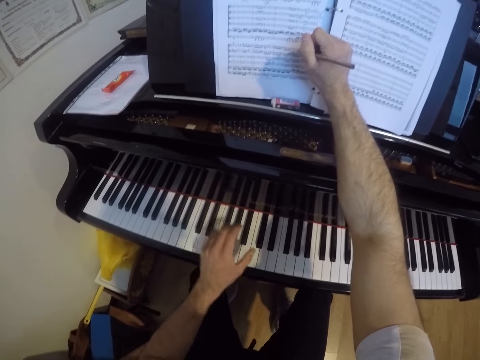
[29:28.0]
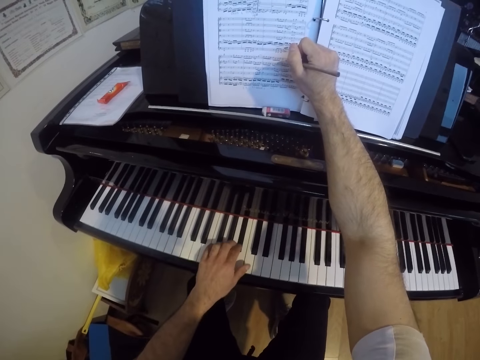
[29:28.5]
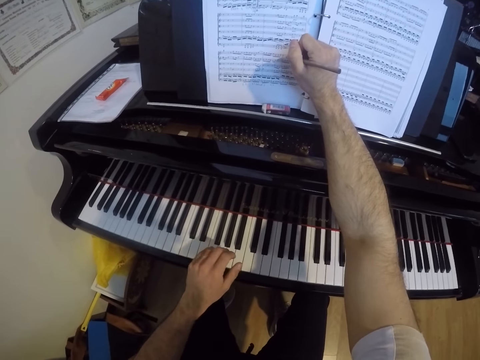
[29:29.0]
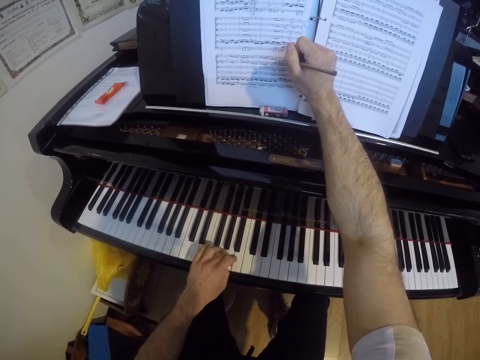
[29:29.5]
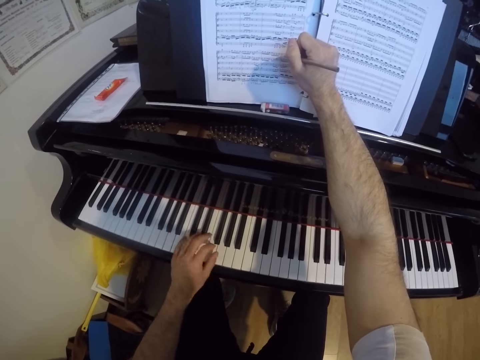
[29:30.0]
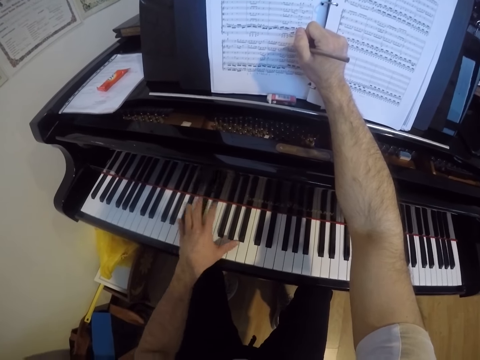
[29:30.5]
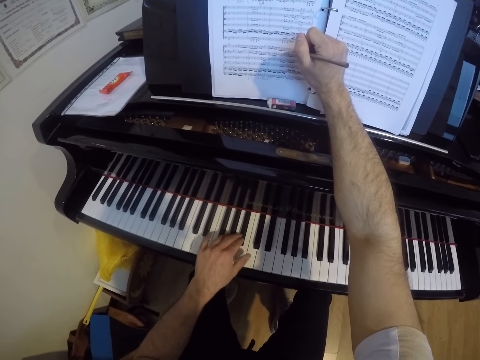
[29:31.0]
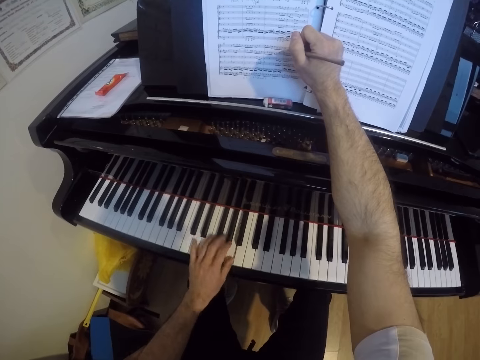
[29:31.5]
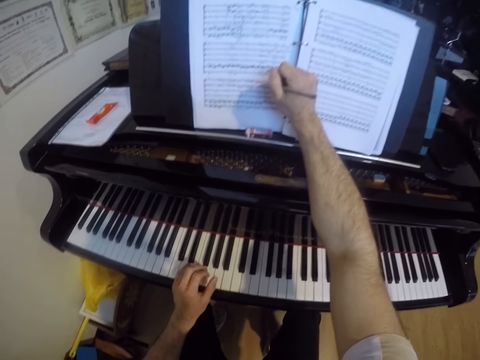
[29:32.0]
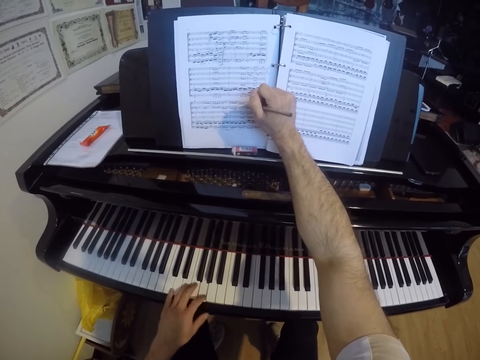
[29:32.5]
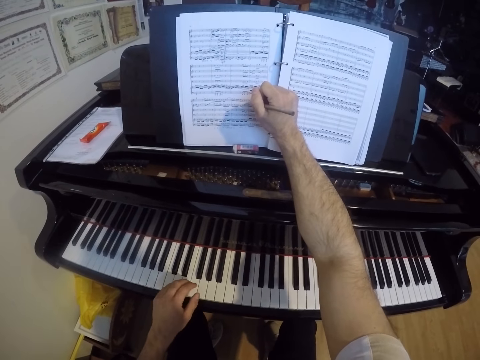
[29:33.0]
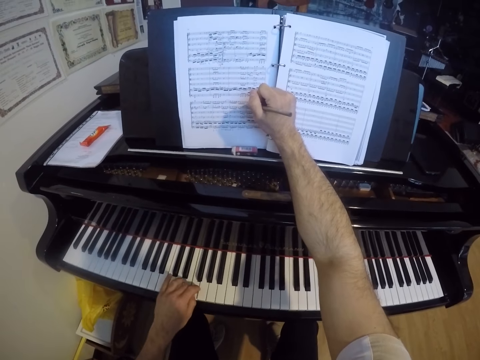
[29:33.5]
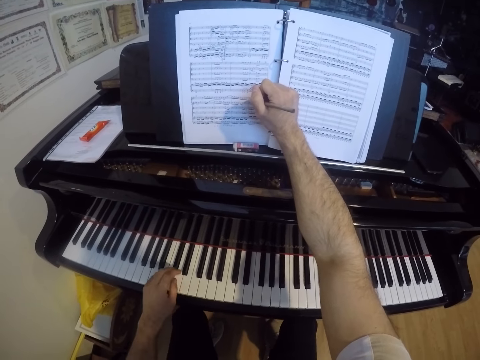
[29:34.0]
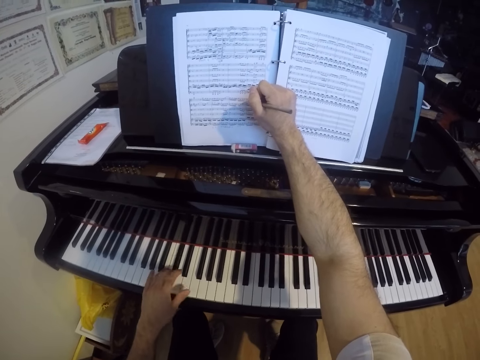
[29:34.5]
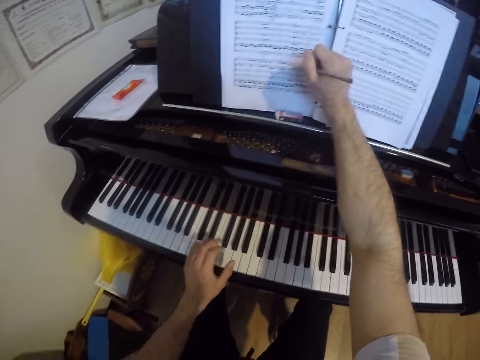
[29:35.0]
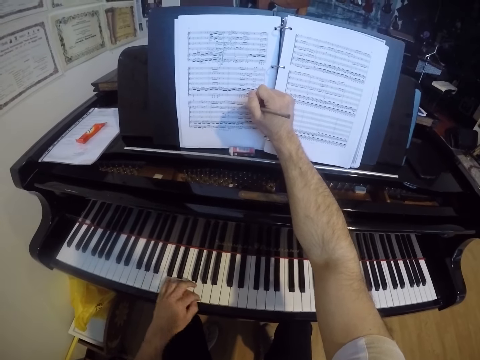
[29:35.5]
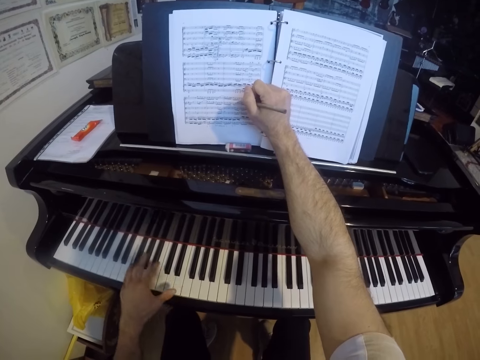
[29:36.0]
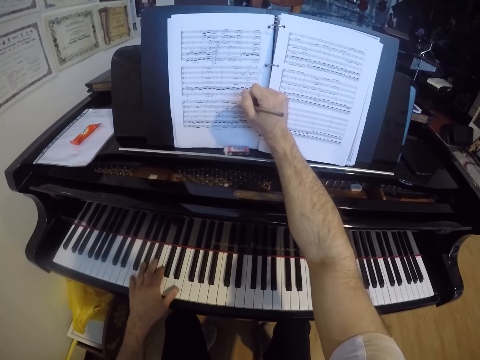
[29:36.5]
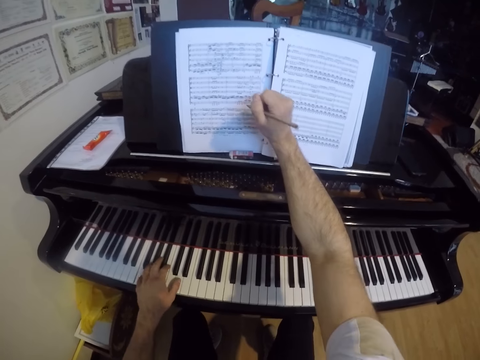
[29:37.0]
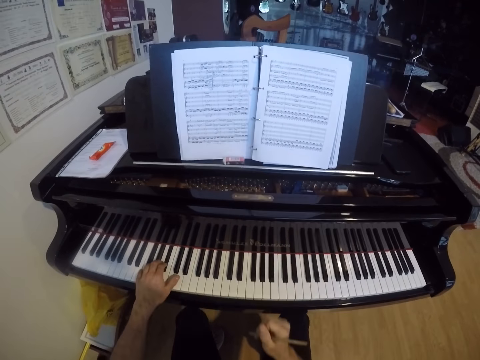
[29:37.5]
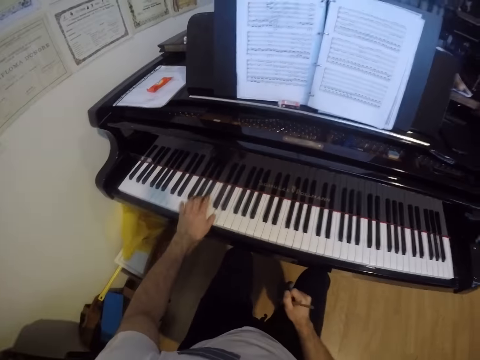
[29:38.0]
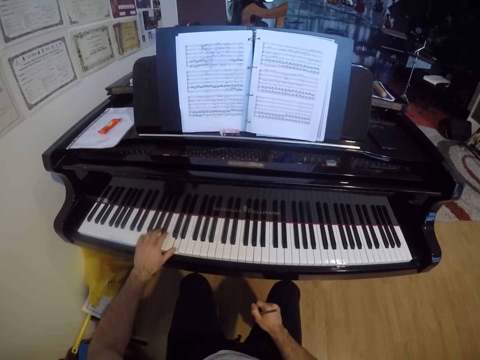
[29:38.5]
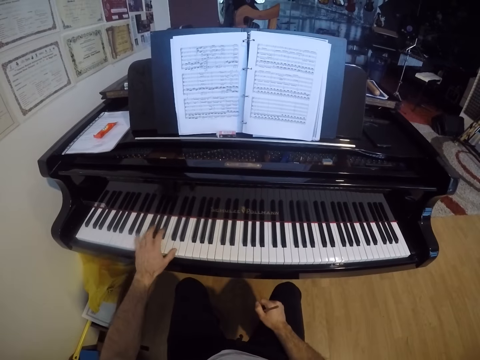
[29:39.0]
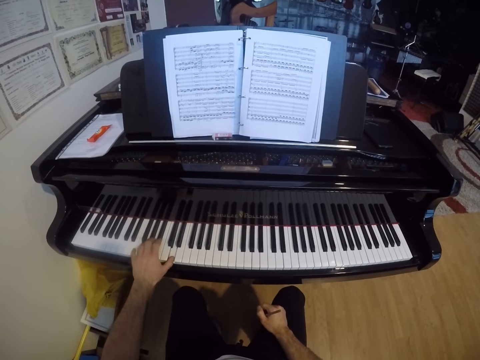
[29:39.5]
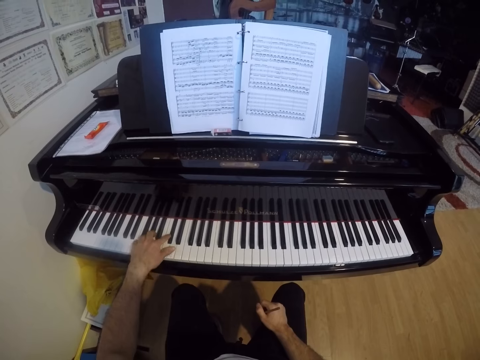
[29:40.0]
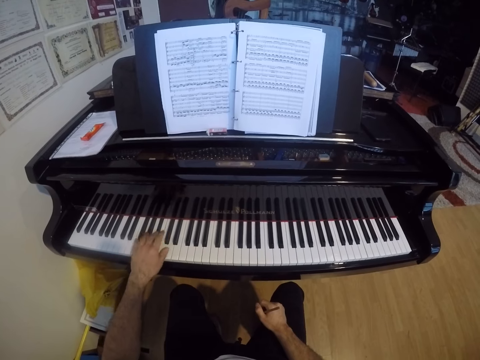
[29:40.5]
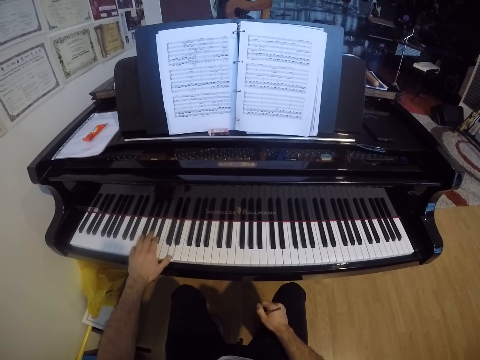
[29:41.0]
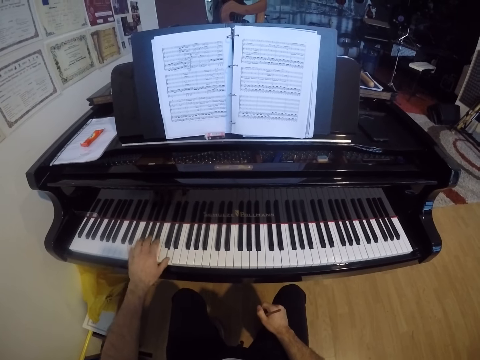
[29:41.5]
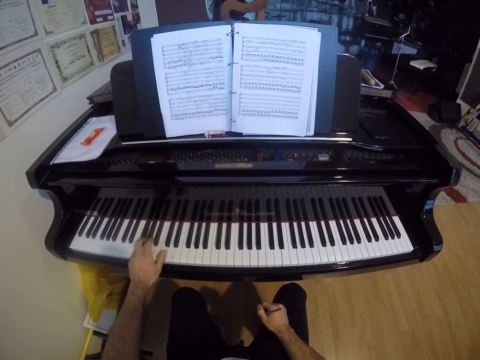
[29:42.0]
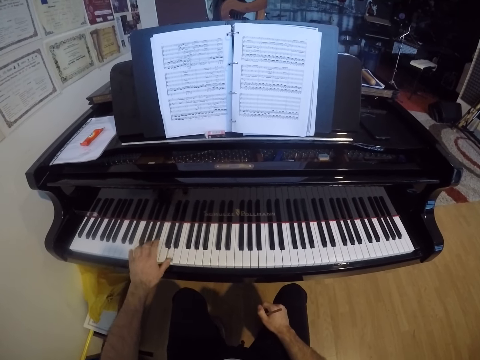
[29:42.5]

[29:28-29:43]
The camera wearer removes the right hand from the file. He plays the piano by the left hand. He places his right hand on his right lap.

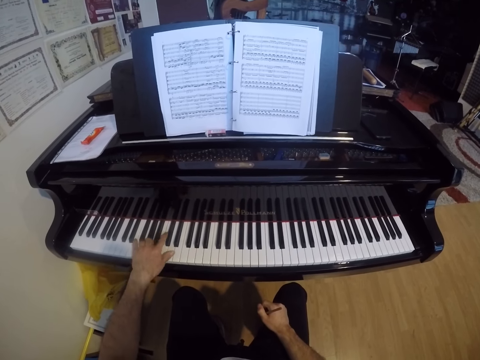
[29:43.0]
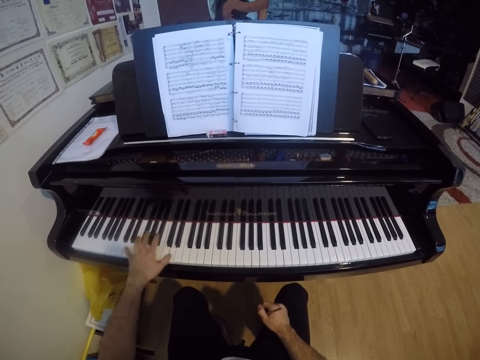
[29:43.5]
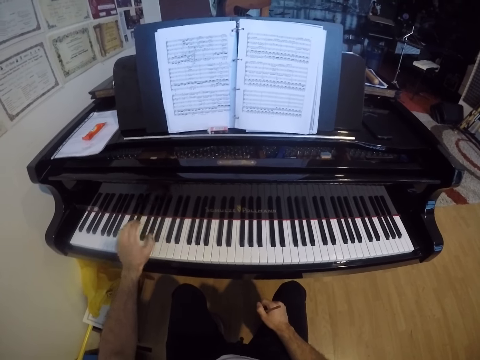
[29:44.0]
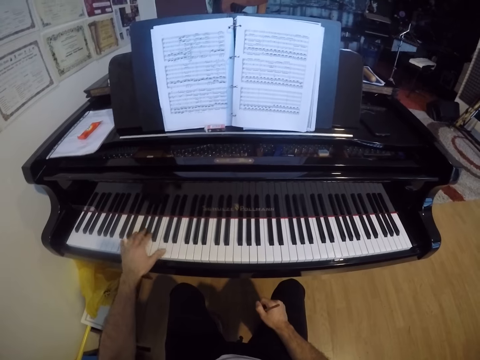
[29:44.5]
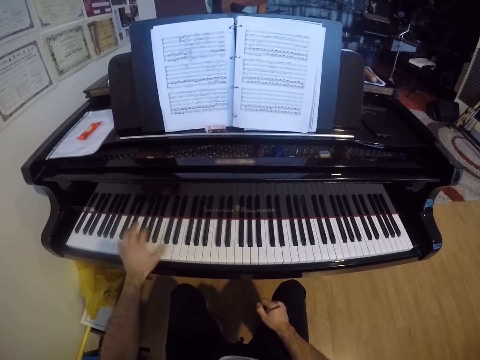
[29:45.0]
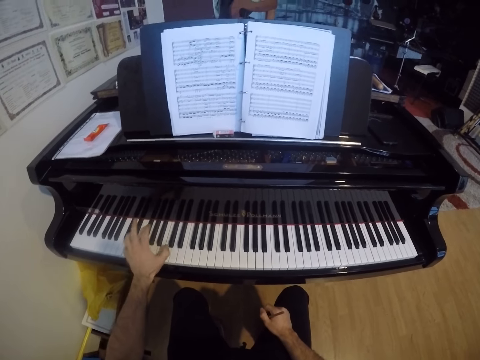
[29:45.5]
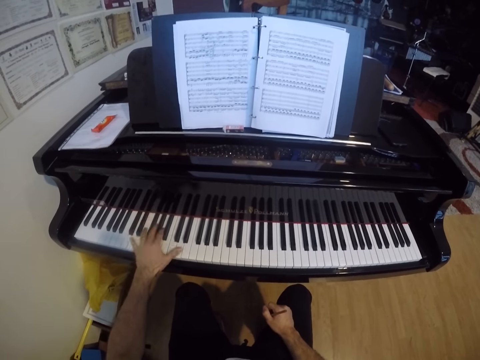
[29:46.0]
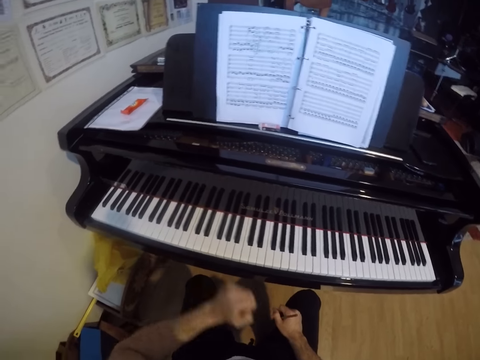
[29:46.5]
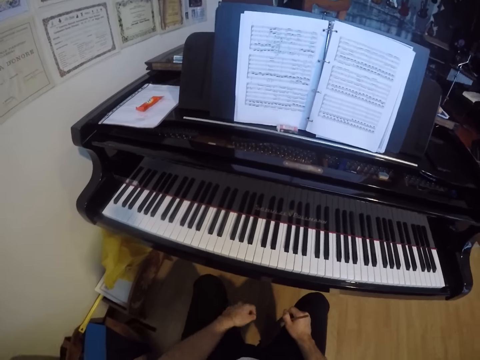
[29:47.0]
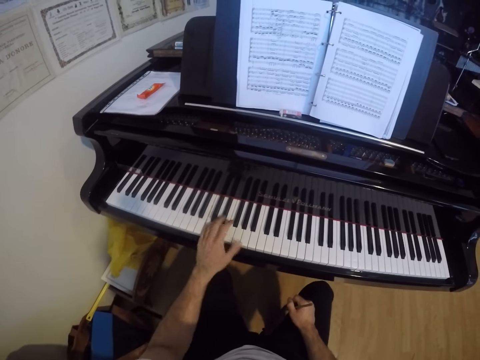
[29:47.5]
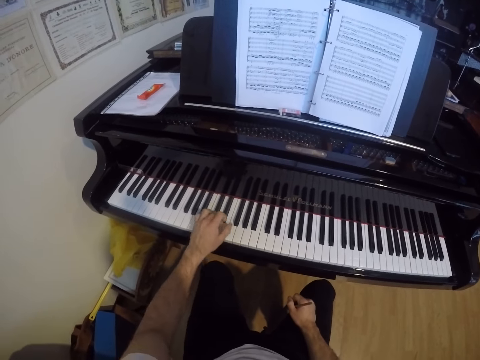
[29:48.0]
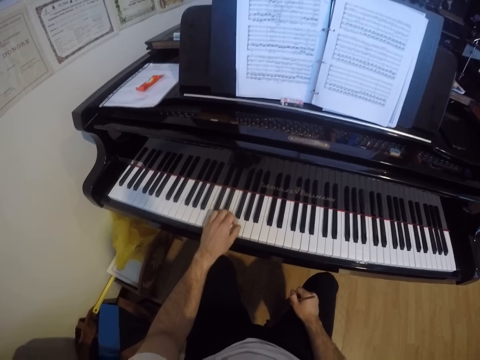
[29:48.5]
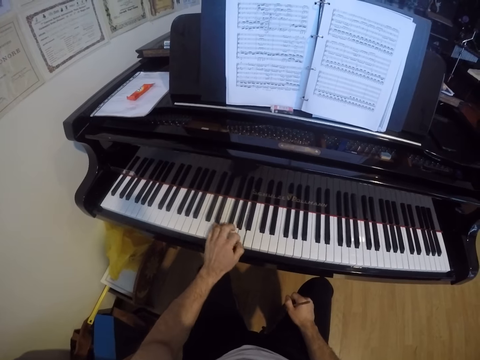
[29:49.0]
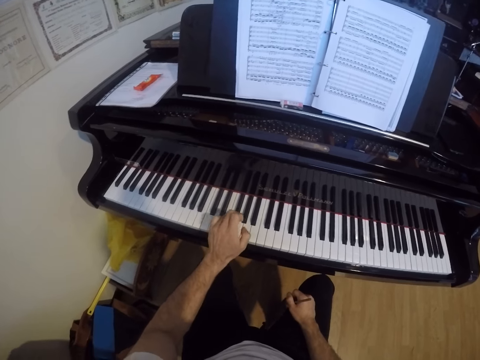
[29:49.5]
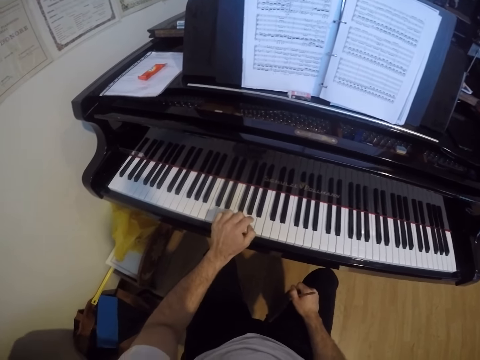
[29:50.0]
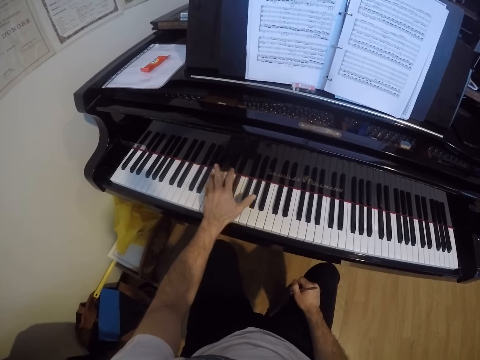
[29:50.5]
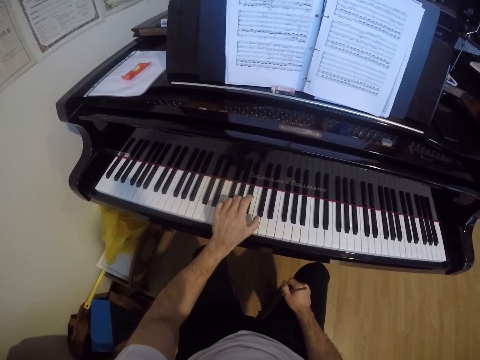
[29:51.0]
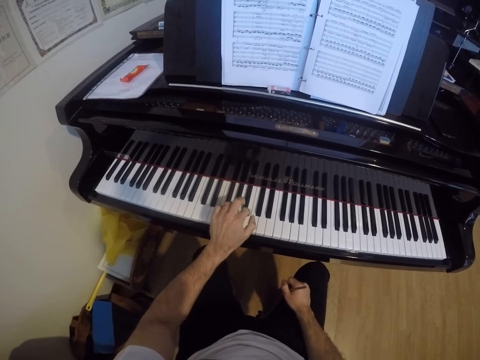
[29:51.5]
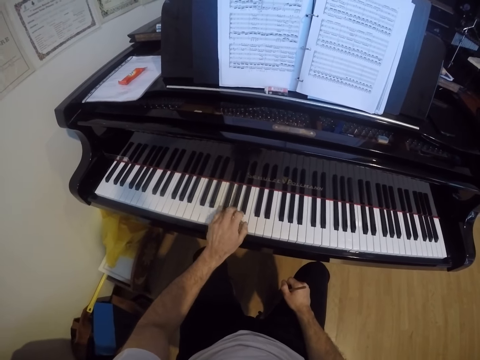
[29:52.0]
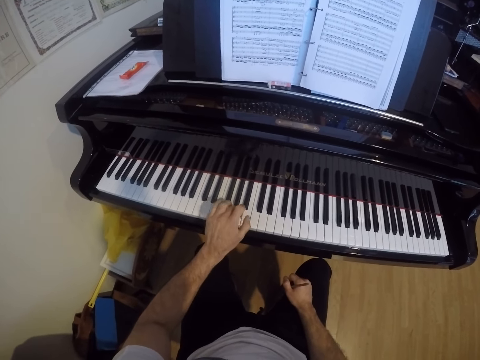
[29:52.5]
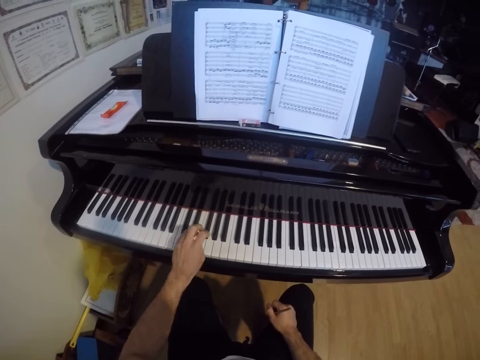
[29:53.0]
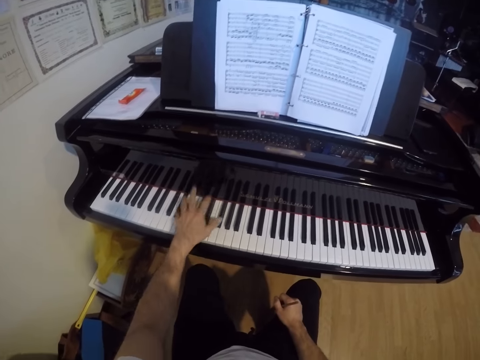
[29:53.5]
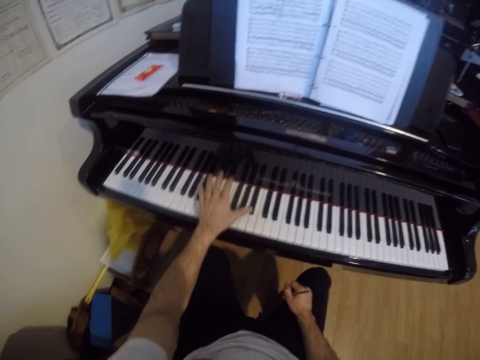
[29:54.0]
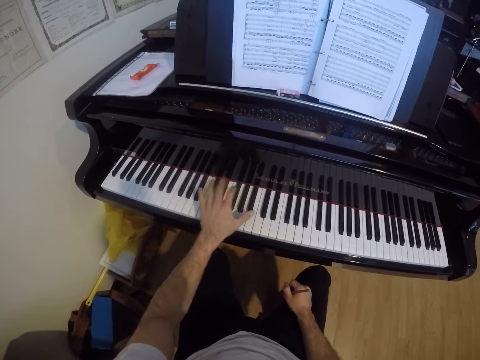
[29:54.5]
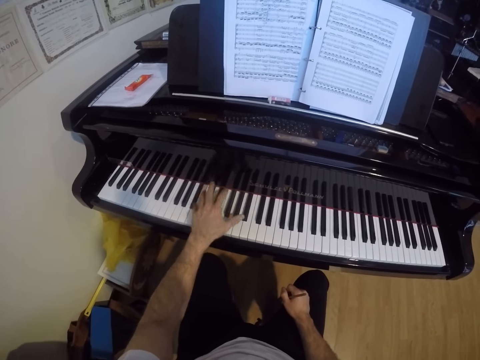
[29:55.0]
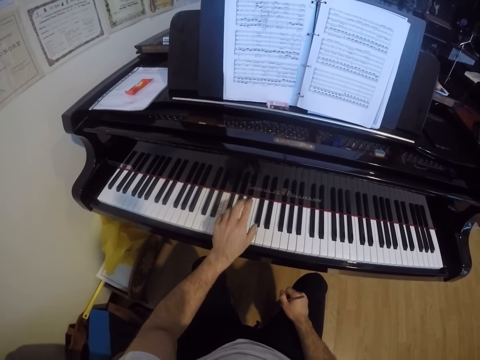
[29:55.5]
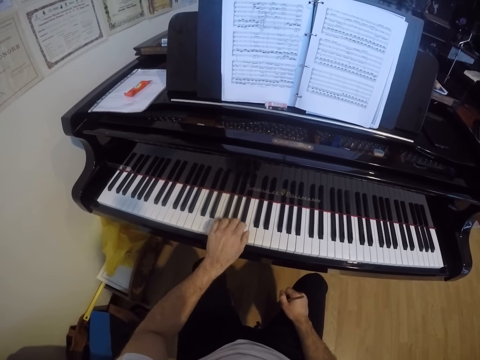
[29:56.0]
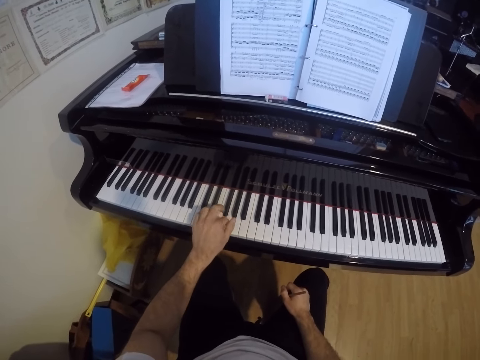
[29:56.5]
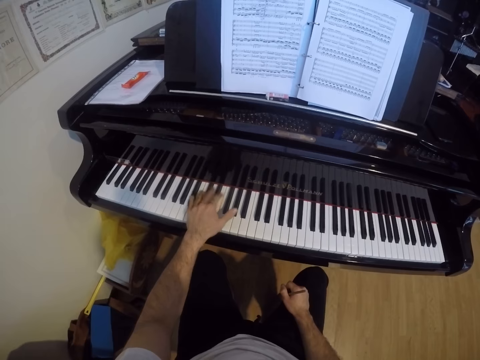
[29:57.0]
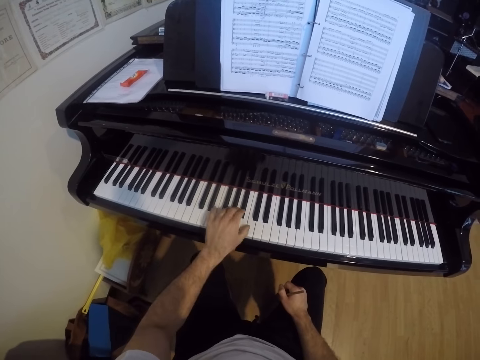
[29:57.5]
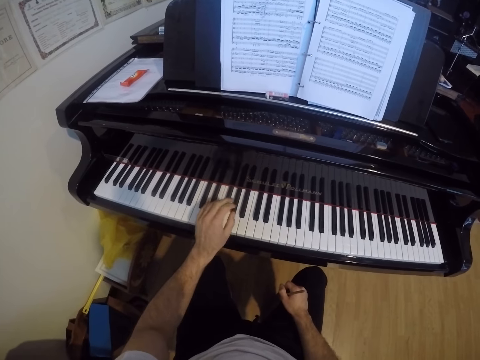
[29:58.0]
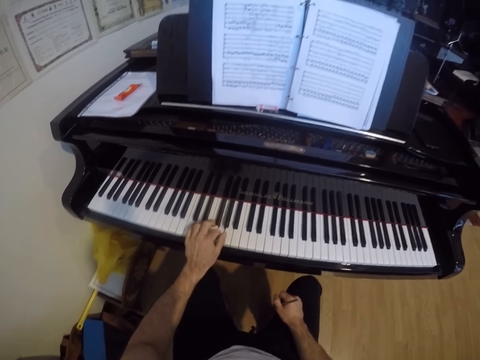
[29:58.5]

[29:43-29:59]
The camera wearer removes the left hand from the keyboard. They play the piano by the left hand.
